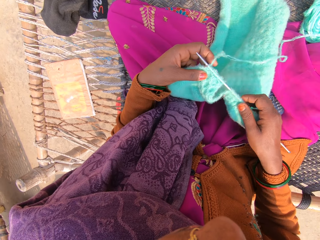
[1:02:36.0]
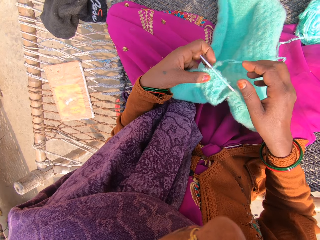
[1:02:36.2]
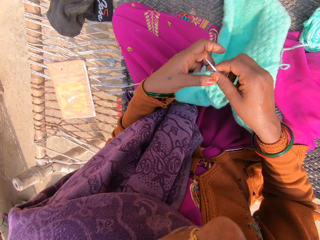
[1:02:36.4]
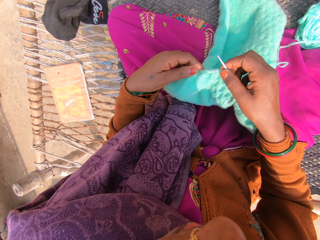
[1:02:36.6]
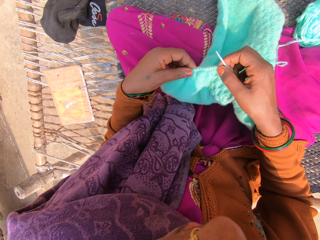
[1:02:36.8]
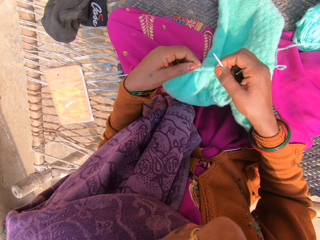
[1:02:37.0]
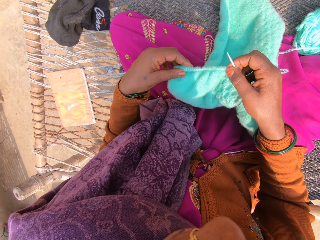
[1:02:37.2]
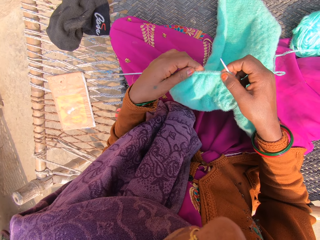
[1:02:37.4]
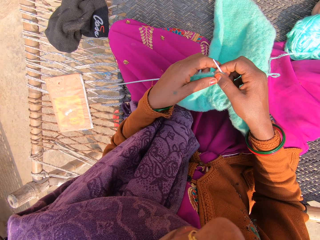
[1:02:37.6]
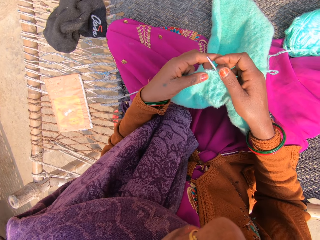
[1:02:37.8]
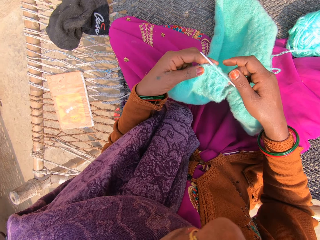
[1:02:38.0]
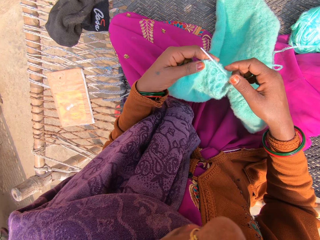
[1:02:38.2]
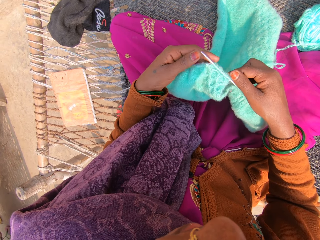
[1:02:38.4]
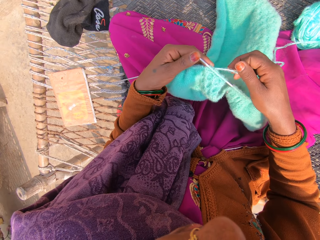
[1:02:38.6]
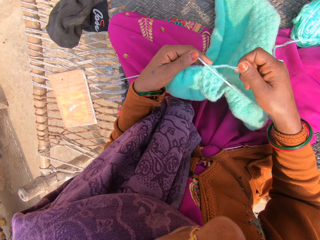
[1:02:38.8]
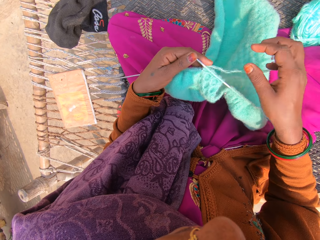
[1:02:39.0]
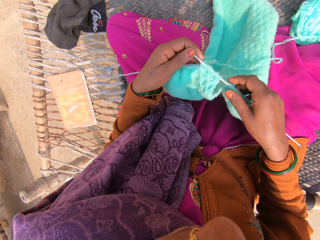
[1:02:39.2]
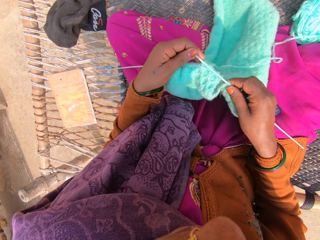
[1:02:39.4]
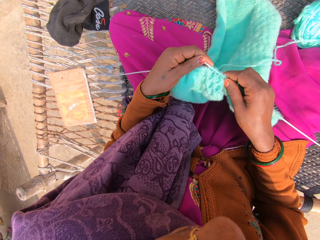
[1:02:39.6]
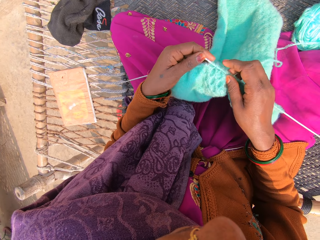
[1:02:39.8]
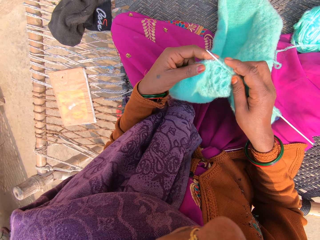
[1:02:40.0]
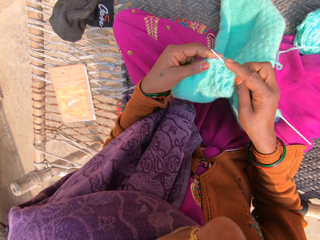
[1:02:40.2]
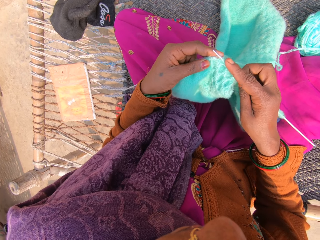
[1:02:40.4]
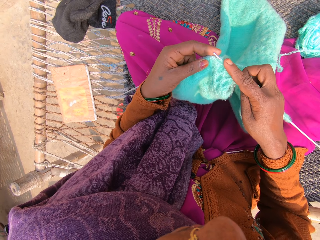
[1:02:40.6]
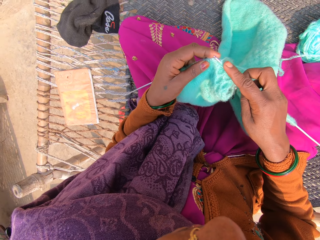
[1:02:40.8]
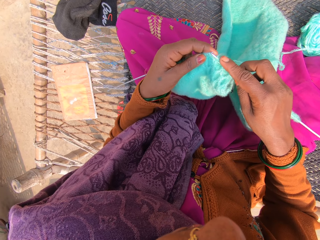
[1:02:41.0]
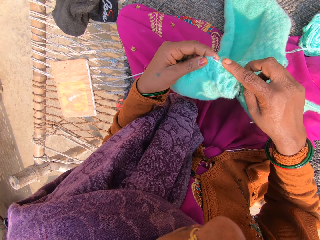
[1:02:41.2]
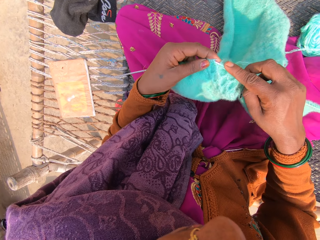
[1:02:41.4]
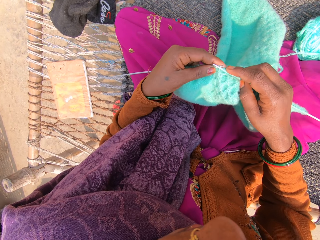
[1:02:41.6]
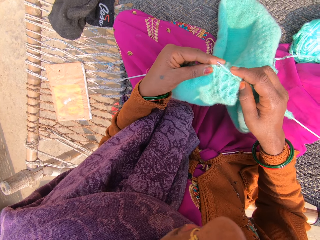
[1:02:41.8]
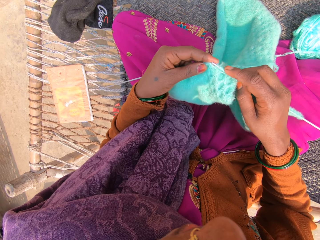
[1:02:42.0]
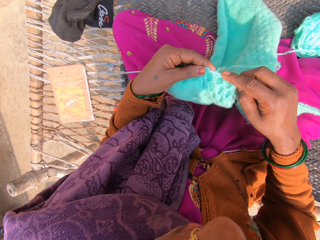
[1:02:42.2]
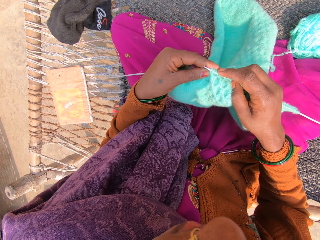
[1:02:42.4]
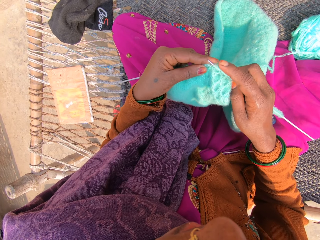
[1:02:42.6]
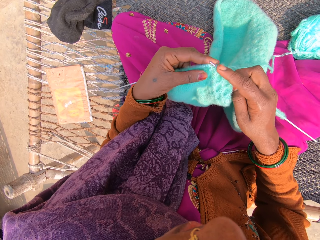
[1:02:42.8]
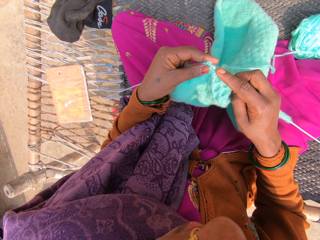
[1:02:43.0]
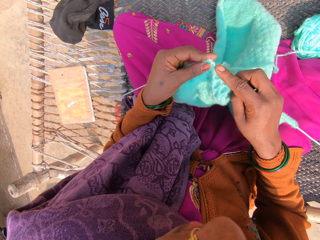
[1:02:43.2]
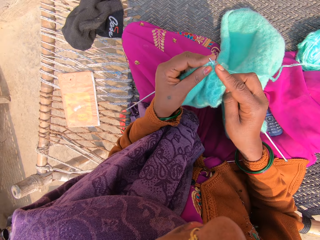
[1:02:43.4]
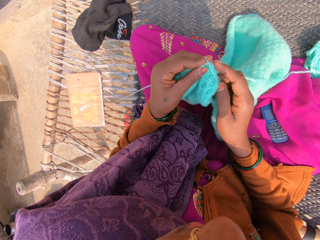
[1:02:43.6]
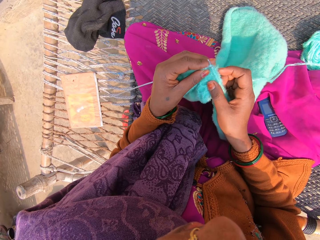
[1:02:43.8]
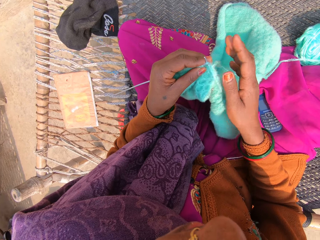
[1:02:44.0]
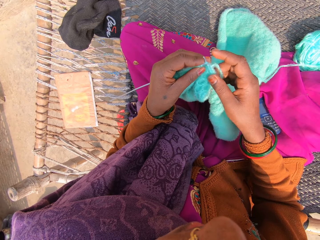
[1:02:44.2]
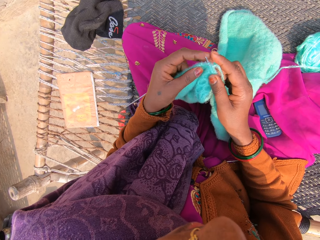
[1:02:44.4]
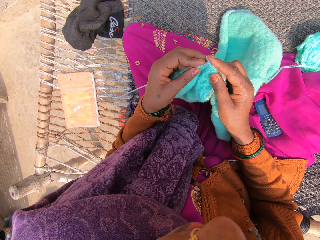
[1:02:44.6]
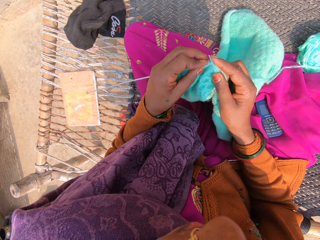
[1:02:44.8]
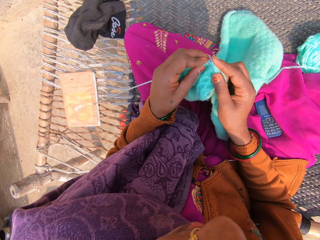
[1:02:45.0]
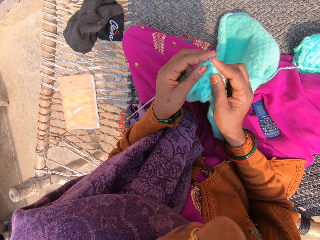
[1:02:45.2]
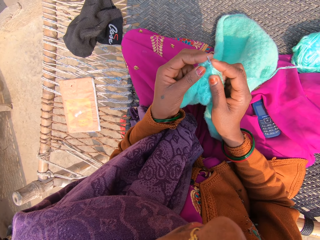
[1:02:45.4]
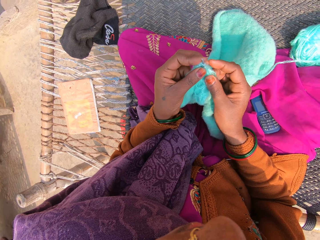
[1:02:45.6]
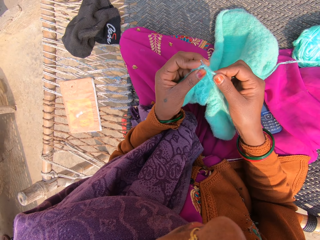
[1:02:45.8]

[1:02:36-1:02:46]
The camera wearer pushes a garment on the knitting needle. They knit the garment using knitting needles.

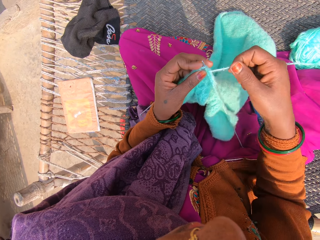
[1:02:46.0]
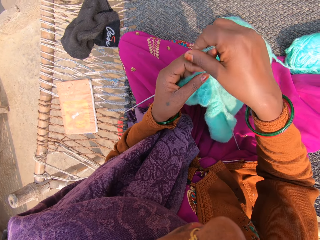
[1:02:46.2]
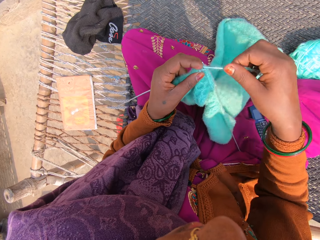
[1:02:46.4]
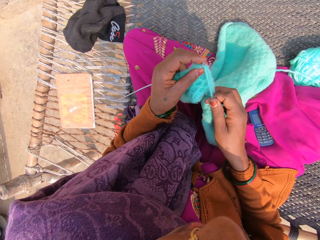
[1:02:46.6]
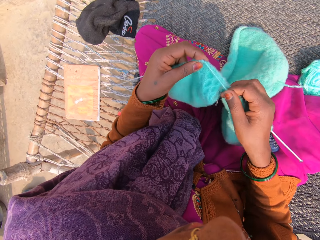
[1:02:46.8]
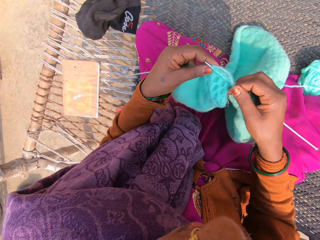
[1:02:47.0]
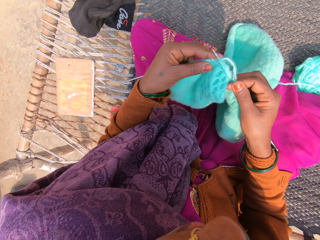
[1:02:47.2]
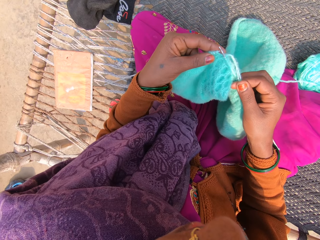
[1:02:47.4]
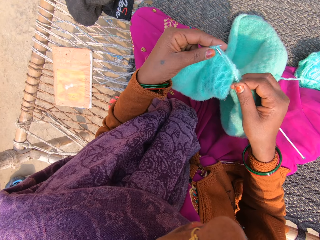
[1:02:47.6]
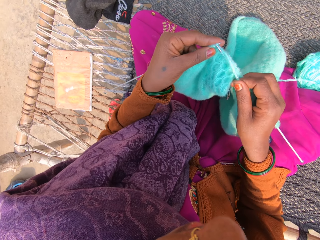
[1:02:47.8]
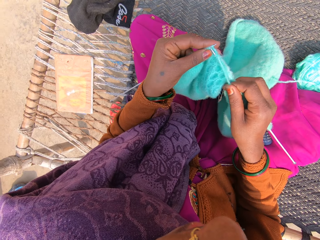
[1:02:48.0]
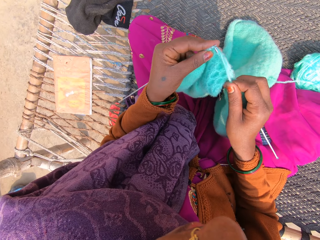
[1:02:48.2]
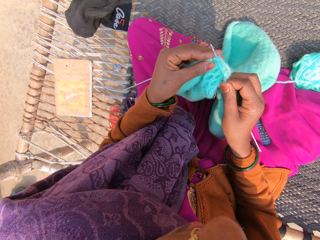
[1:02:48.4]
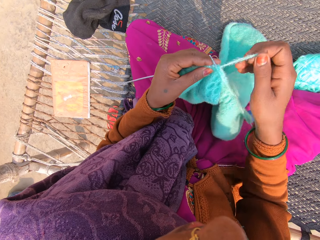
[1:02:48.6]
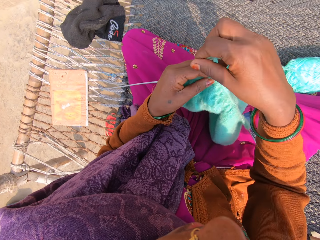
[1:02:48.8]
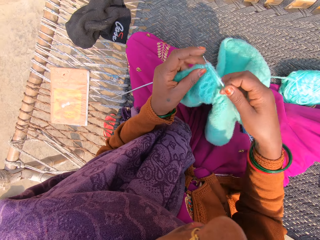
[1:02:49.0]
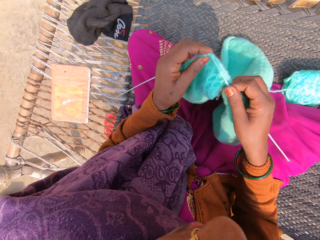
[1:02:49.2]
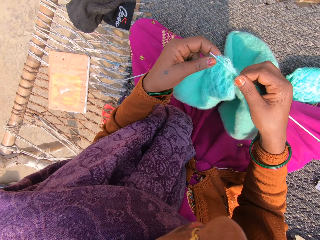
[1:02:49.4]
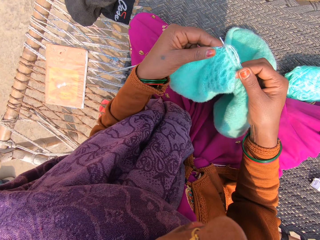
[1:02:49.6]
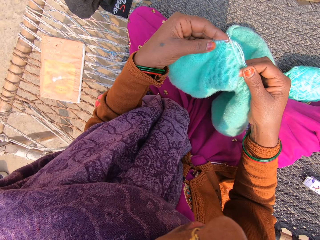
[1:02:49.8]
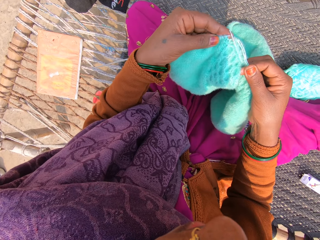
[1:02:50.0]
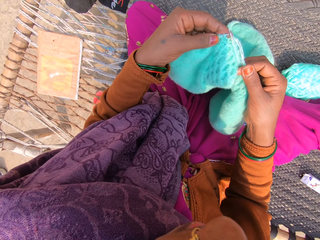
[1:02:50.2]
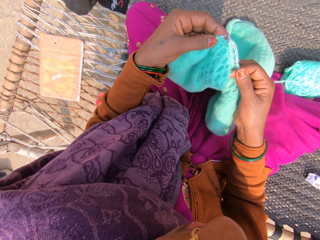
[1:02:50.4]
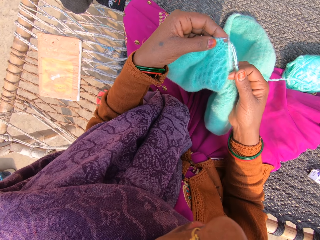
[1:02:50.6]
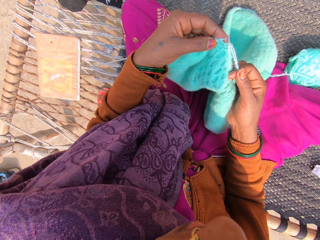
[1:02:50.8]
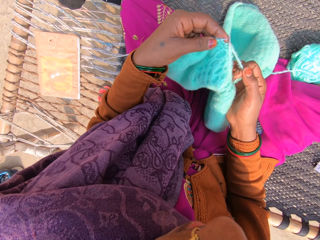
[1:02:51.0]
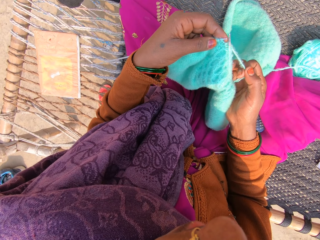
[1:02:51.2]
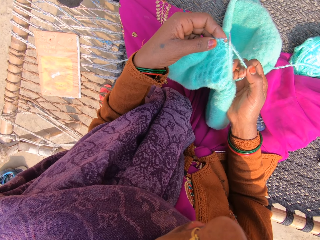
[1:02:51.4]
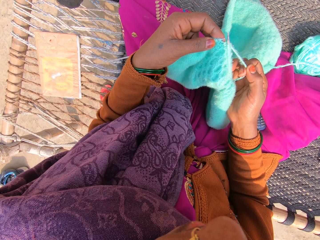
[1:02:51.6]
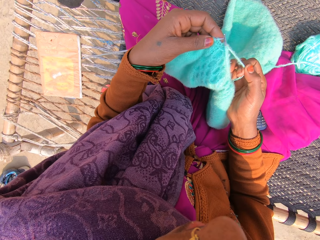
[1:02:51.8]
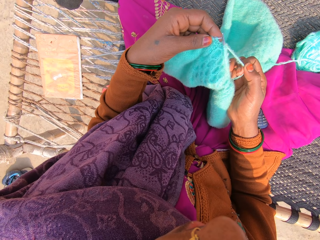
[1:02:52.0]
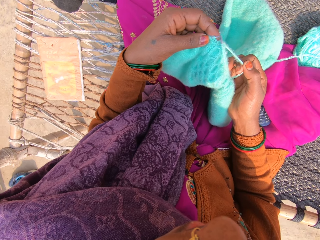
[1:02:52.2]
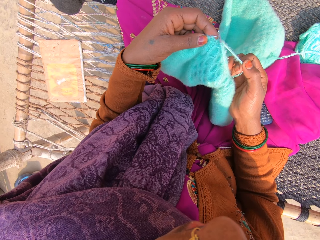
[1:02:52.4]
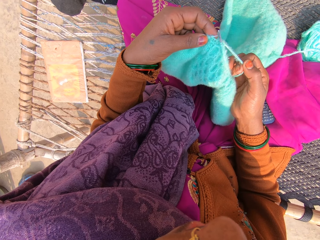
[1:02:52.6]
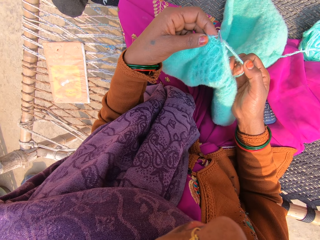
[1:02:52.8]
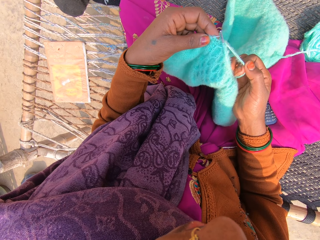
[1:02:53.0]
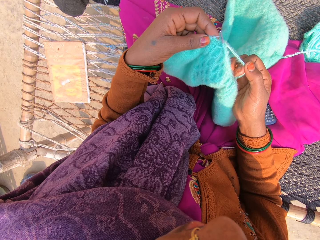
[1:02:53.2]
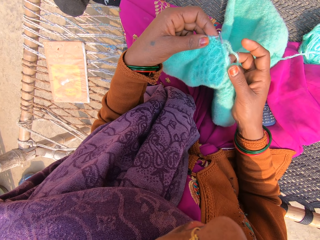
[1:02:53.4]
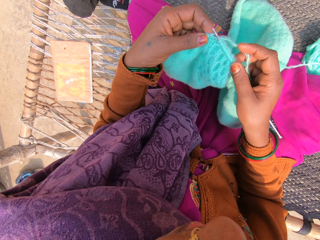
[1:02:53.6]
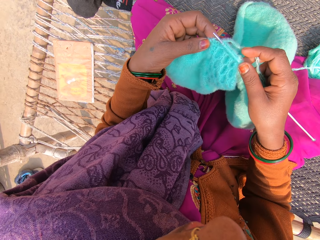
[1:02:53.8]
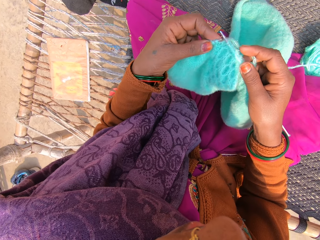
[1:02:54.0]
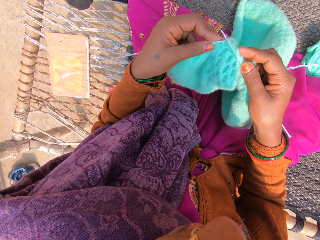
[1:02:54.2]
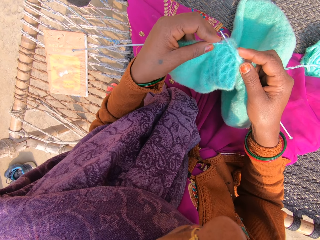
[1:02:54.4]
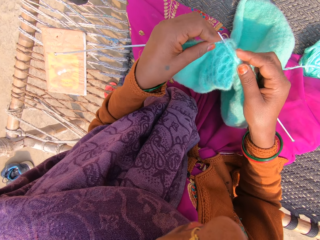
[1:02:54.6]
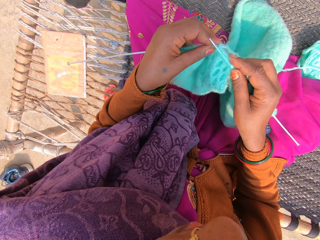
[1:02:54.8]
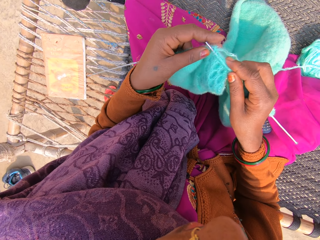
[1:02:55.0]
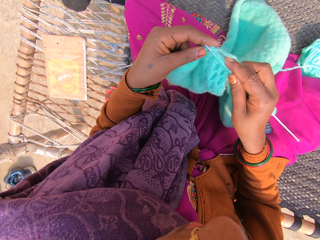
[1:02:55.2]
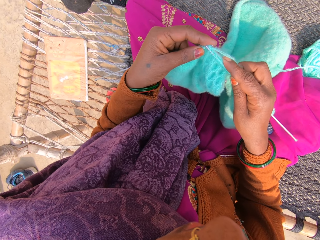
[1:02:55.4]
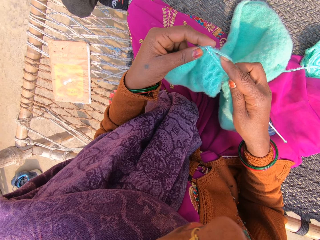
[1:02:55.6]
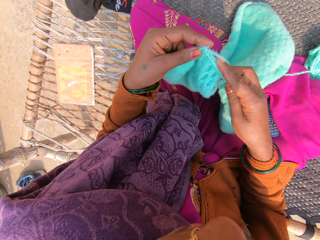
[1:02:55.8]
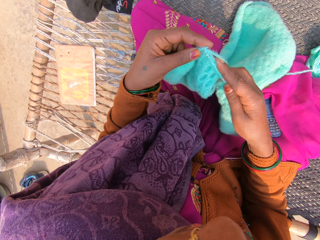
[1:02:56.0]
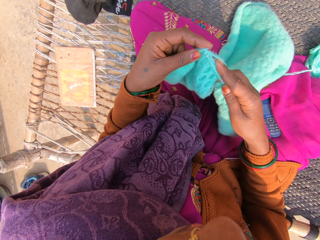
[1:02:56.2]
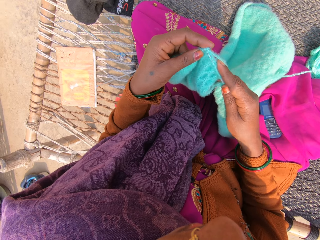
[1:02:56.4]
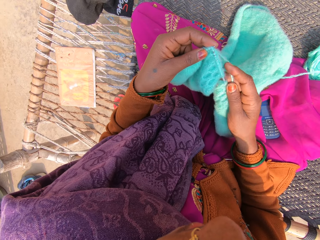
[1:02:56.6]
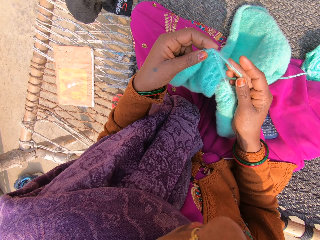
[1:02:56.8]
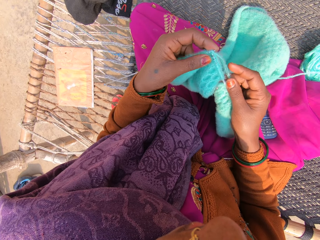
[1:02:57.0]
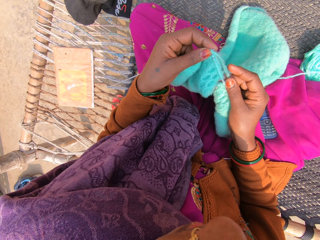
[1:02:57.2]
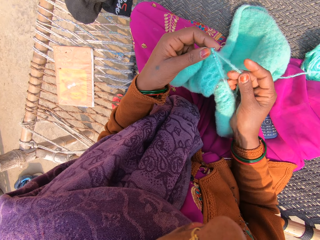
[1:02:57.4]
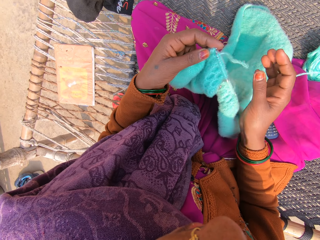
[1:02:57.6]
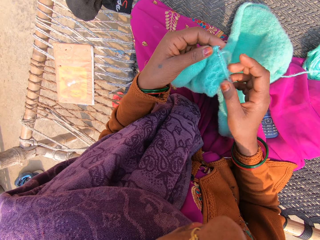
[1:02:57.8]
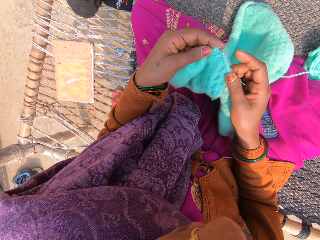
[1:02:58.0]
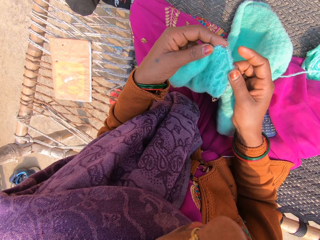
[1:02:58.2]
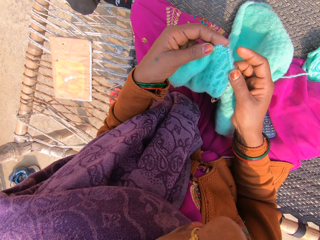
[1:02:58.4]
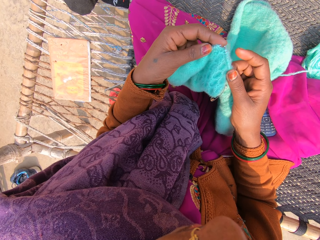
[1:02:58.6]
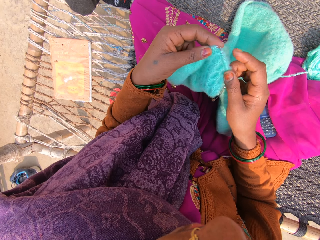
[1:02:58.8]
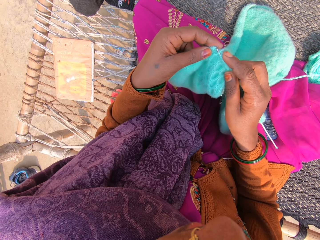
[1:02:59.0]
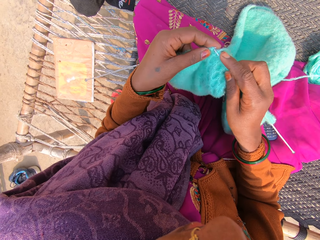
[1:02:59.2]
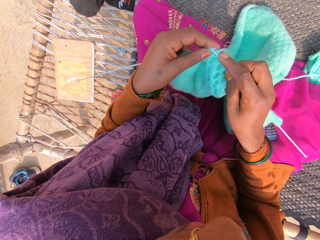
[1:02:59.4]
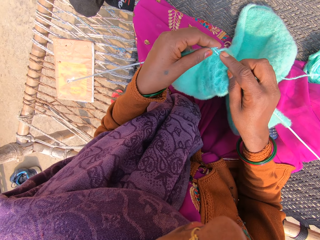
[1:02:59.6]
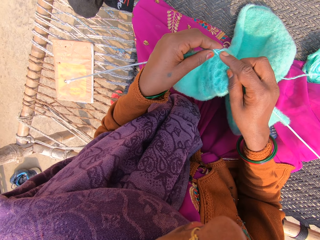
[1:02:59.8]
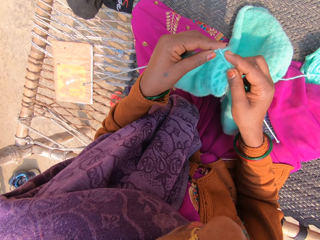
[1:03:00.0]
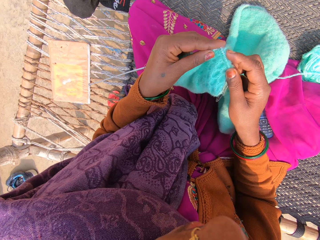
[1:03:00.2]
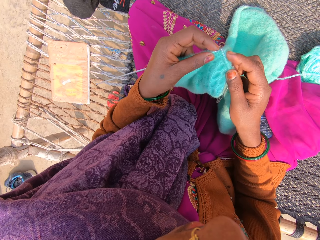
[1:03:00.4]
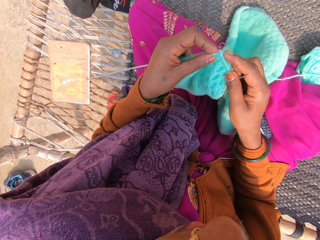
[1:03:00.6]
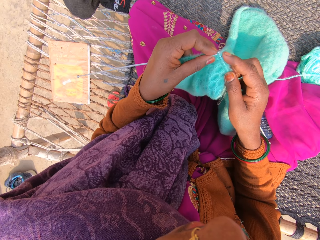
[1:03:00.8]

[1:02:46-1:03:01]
The camera wearer puts knitting thread over a knitting needle. They look at a garment. They knit the garment using knitting needles.
